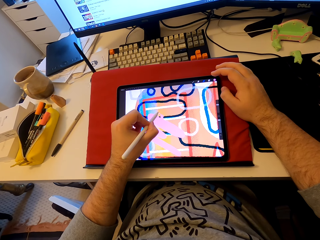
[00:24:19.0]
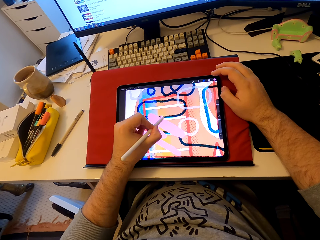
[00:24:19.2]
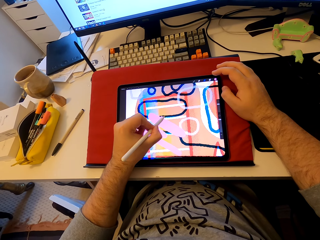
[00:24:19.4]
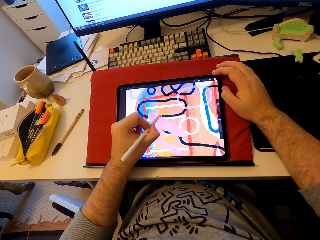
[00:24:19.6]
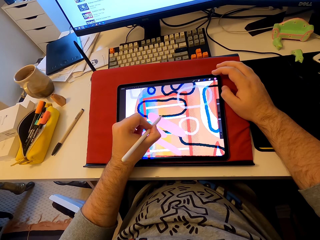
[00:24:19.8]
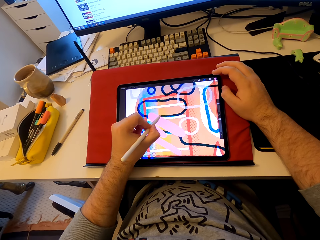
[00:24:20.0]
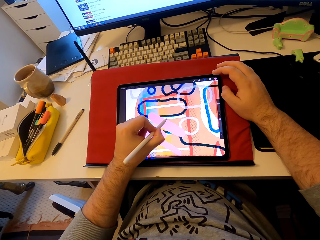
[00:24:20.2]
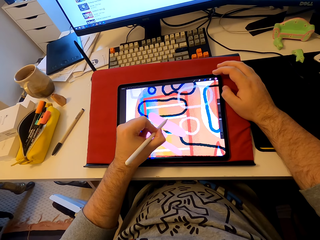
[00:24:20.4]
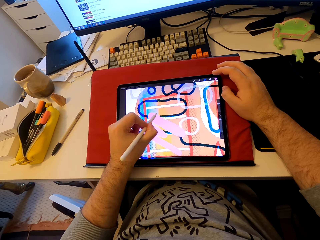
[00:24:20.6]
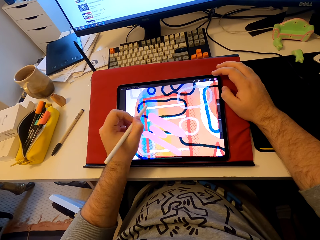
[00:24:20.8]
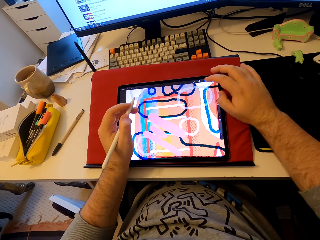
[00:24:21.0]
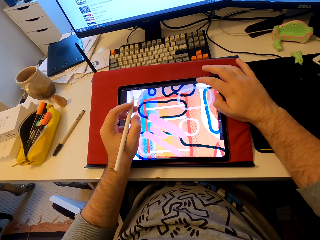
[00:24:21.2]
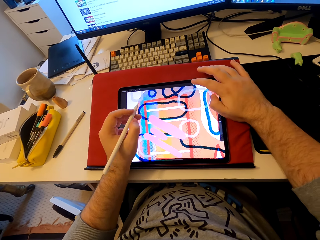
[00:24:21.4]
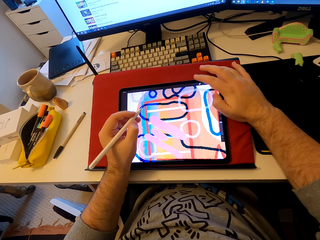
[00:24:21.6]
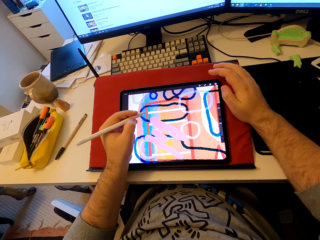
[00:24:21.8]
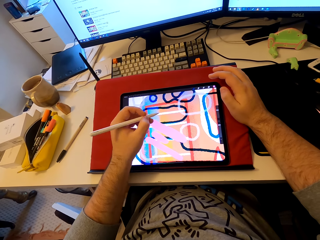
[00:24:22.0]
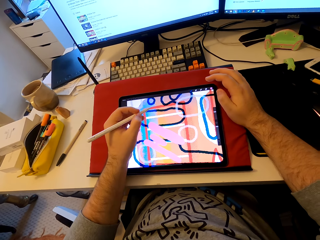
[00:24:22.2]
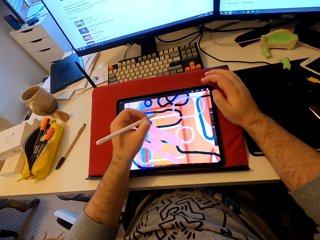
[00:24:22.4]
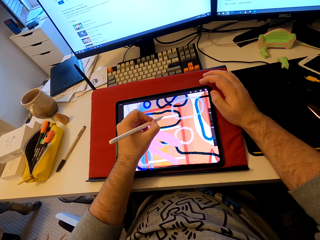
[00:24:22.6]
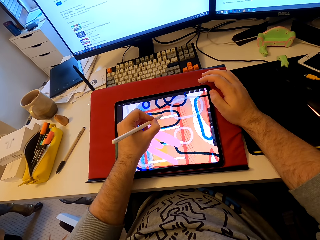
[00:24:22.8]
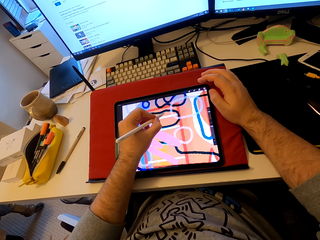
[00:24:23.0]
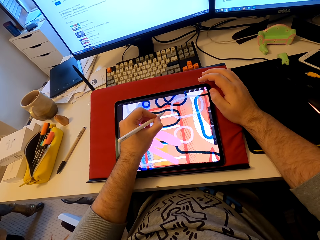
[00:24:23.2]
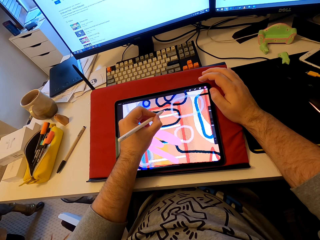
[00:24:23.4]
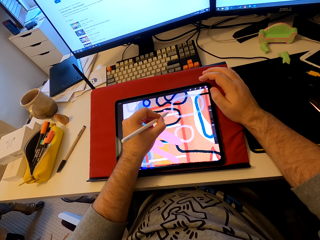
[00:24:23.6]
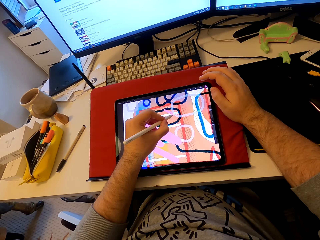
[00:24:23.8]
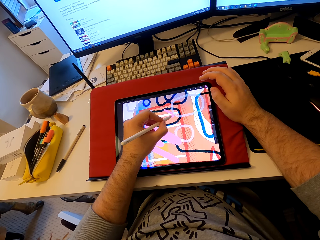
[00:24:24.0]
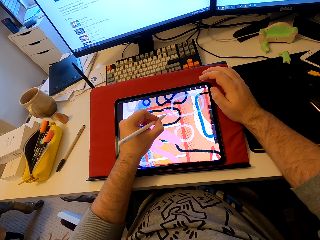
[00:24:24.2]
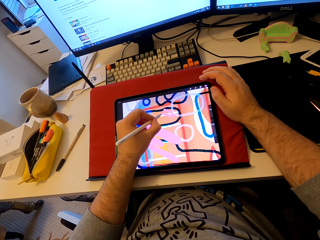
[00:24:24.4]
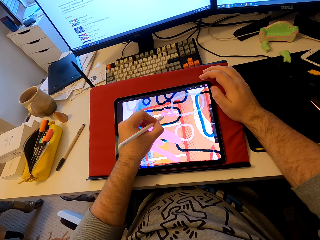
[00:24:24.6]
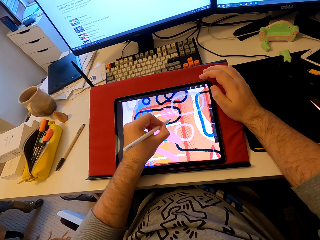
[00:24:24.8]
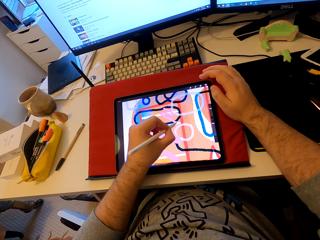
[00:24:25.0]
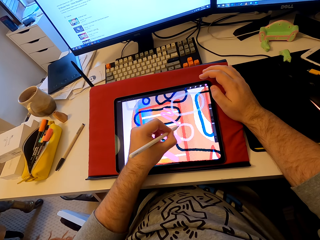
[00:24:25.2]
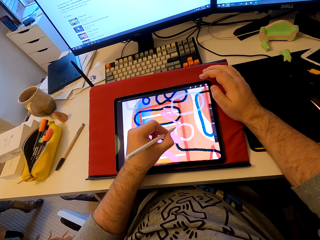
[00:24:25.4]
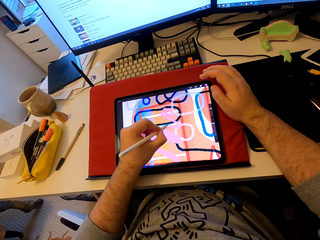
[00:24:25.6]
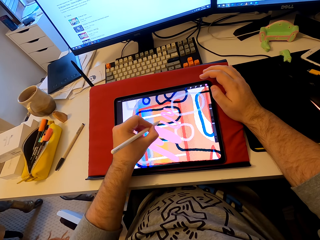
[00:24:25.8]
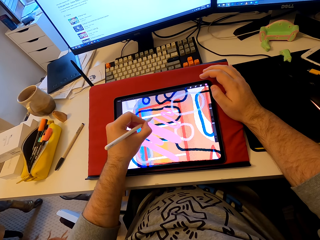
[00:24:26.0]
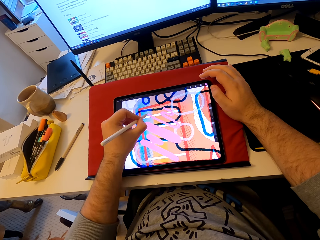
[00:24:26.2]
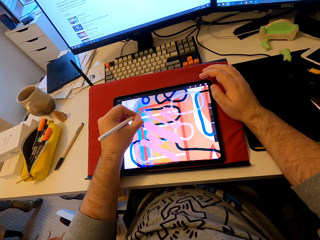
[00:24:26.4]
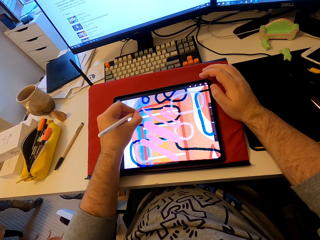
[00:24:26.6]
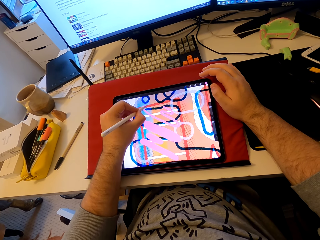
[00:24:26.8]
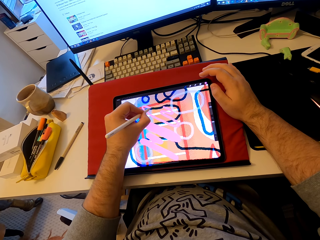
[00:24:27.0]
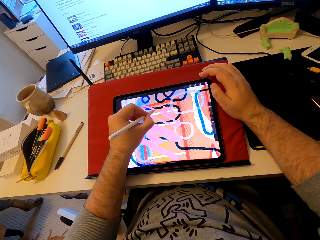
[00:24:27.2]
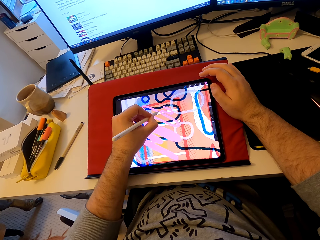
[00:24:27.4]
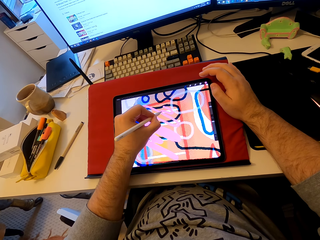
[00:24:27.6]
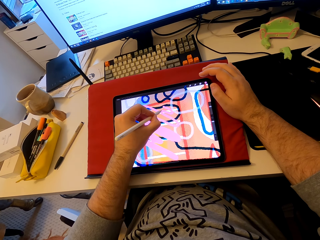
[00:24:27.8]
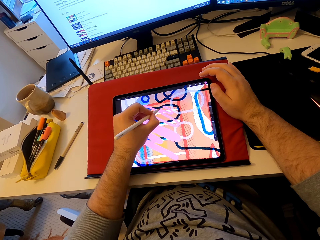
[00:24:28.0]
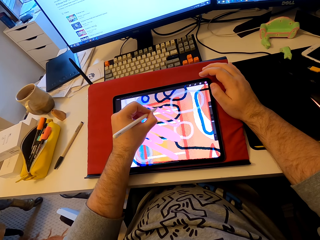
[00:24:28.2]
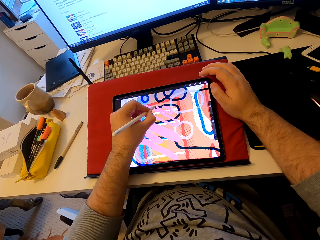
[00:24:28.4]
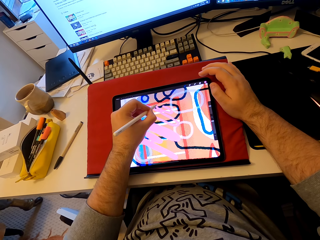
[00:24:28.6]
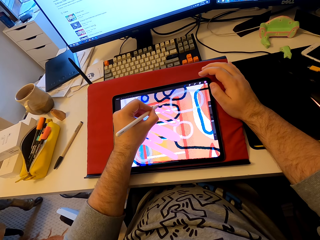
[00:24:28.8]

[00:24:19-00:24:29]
The camera wearer operates the tablet. They touch the tablet. They draw a pattern on the tablet.

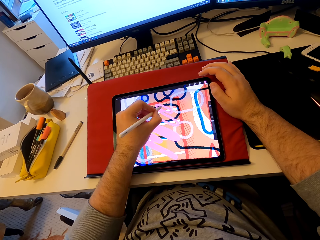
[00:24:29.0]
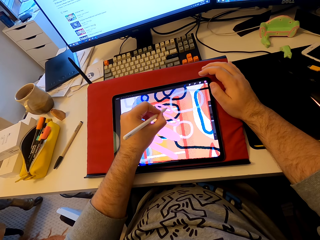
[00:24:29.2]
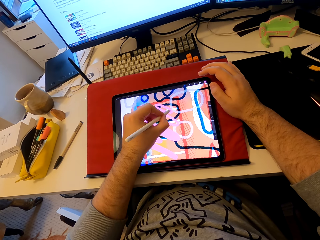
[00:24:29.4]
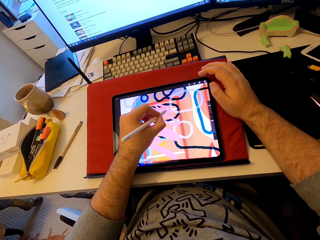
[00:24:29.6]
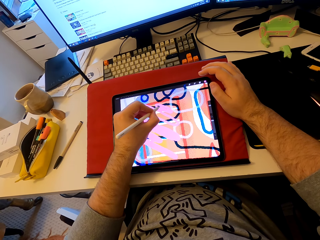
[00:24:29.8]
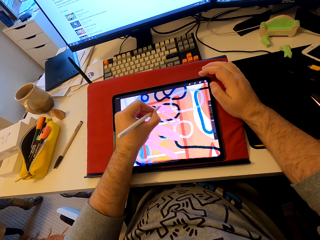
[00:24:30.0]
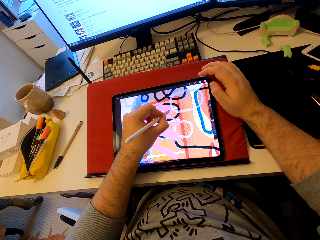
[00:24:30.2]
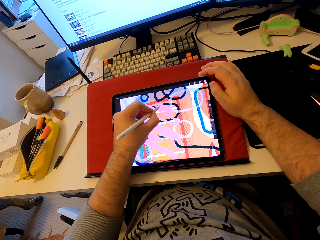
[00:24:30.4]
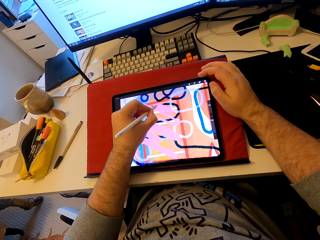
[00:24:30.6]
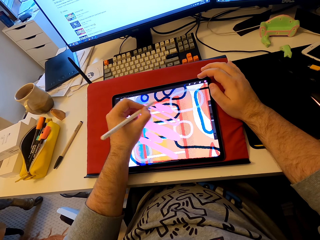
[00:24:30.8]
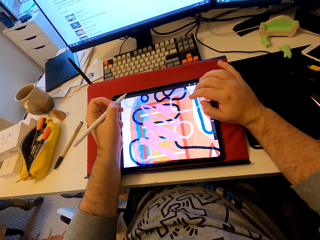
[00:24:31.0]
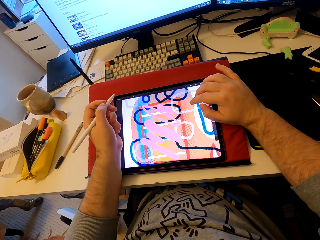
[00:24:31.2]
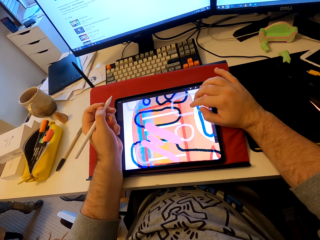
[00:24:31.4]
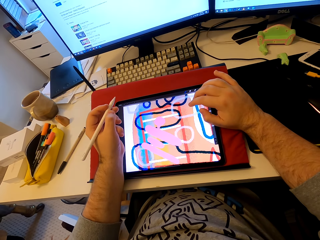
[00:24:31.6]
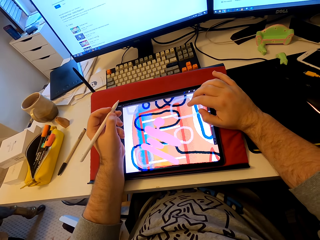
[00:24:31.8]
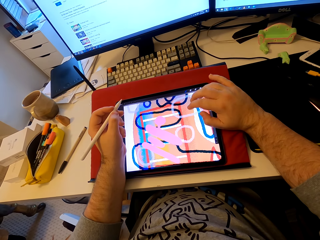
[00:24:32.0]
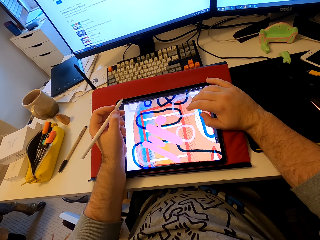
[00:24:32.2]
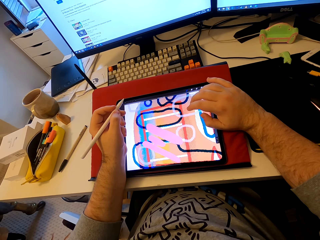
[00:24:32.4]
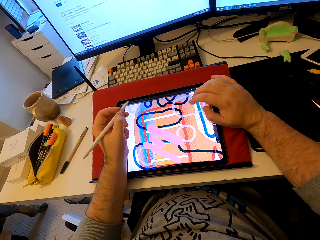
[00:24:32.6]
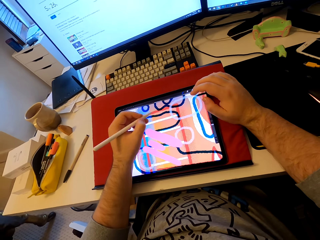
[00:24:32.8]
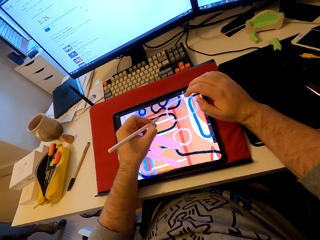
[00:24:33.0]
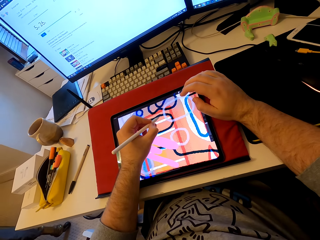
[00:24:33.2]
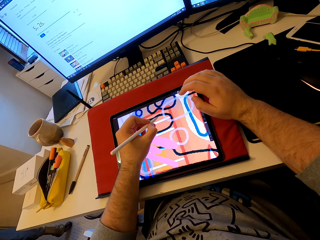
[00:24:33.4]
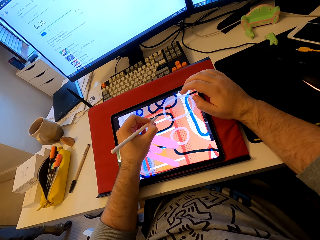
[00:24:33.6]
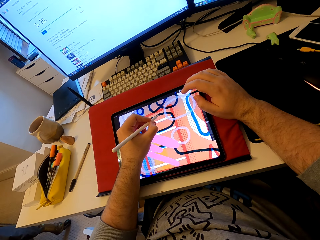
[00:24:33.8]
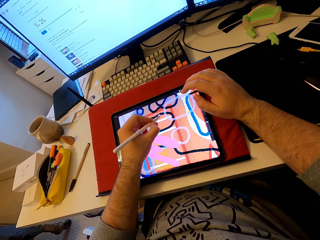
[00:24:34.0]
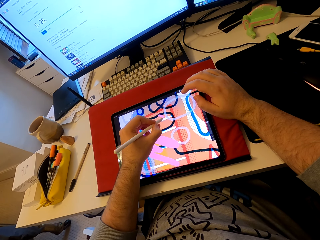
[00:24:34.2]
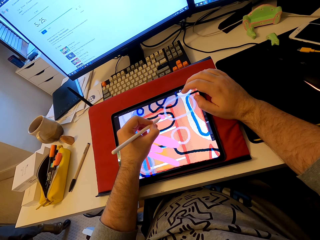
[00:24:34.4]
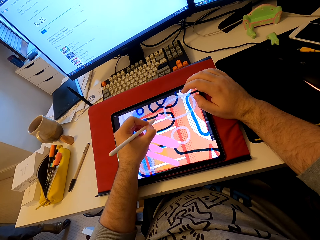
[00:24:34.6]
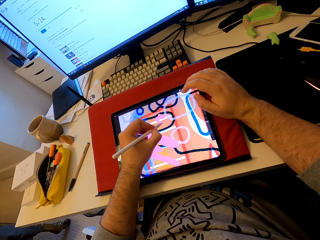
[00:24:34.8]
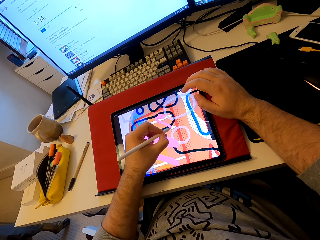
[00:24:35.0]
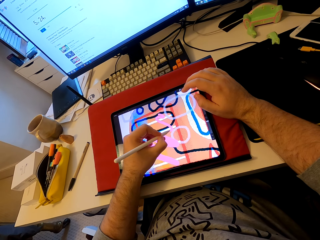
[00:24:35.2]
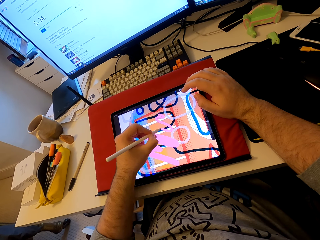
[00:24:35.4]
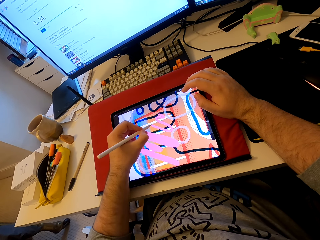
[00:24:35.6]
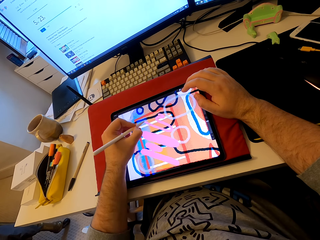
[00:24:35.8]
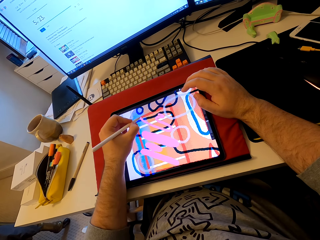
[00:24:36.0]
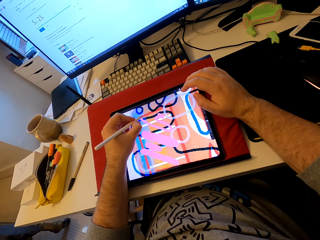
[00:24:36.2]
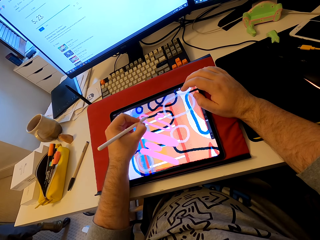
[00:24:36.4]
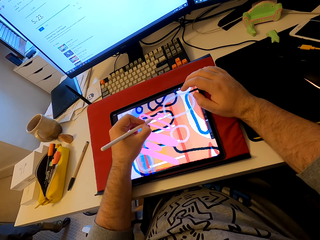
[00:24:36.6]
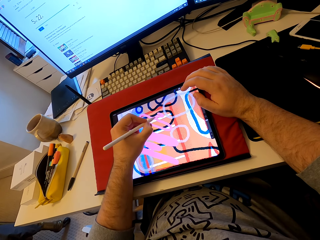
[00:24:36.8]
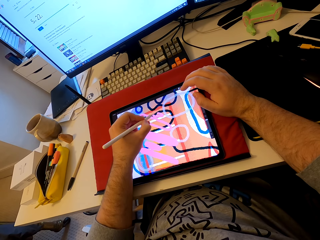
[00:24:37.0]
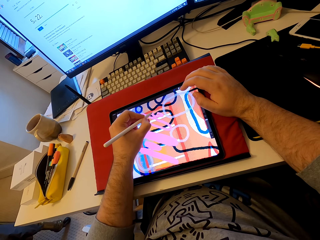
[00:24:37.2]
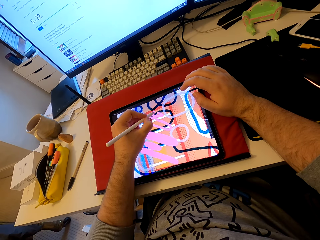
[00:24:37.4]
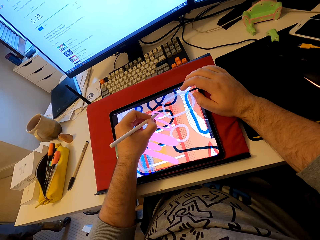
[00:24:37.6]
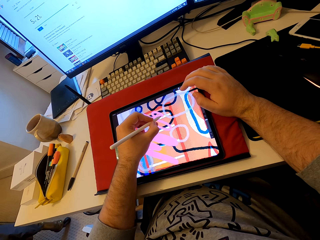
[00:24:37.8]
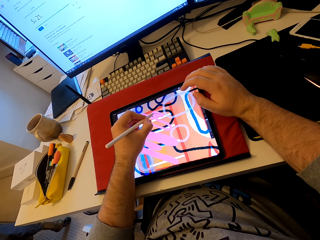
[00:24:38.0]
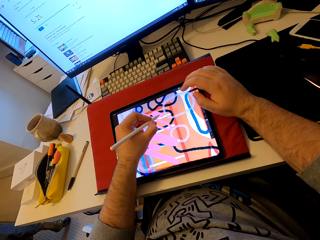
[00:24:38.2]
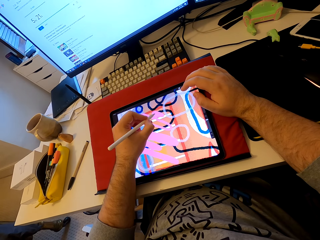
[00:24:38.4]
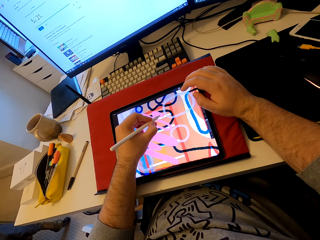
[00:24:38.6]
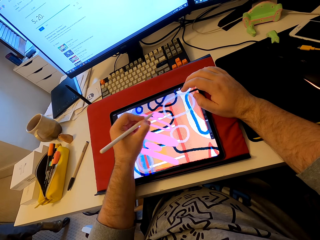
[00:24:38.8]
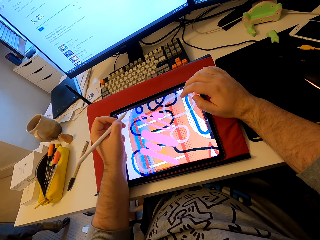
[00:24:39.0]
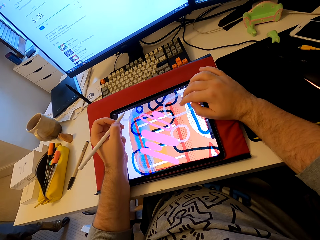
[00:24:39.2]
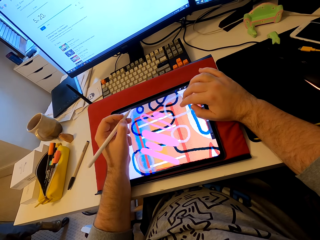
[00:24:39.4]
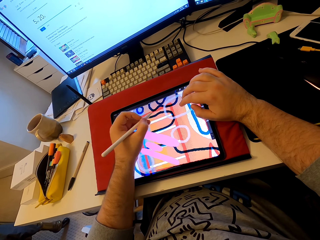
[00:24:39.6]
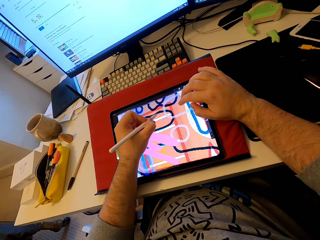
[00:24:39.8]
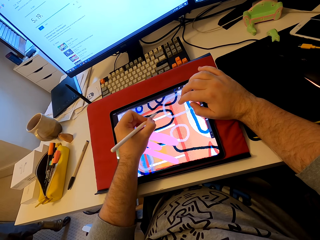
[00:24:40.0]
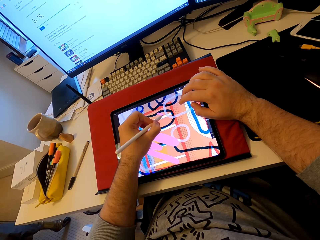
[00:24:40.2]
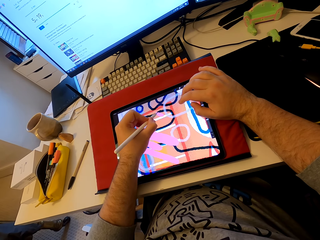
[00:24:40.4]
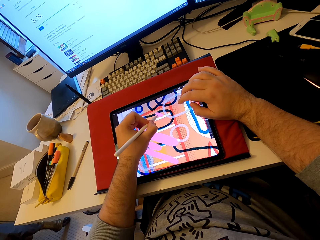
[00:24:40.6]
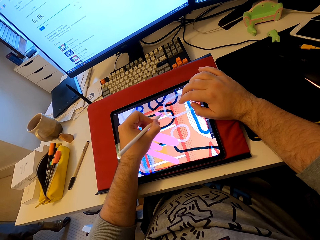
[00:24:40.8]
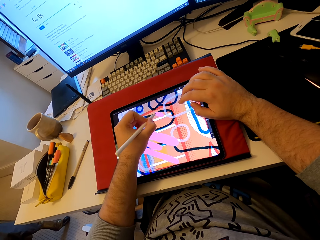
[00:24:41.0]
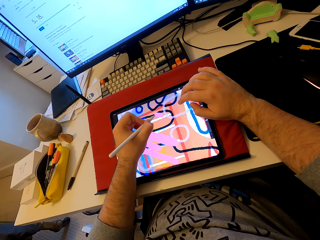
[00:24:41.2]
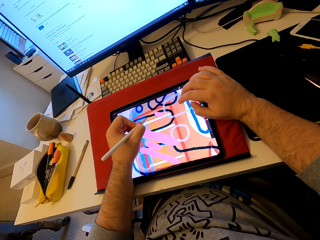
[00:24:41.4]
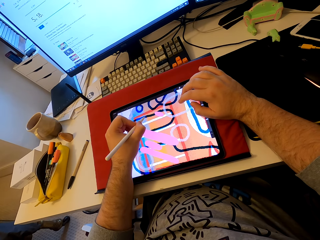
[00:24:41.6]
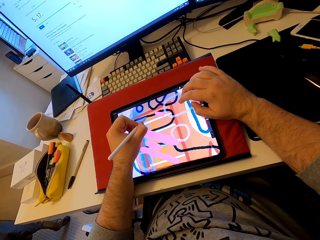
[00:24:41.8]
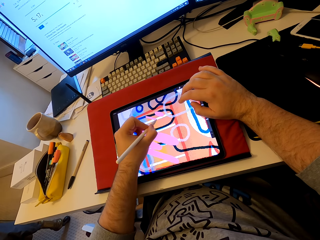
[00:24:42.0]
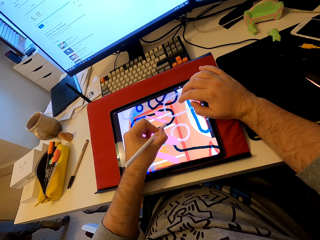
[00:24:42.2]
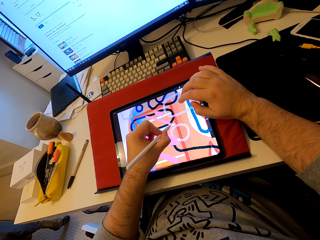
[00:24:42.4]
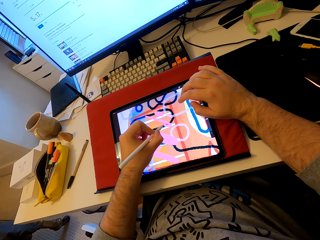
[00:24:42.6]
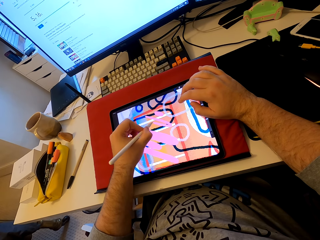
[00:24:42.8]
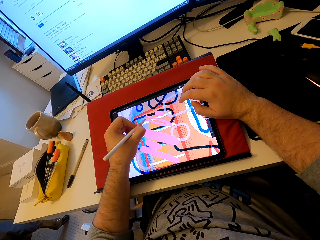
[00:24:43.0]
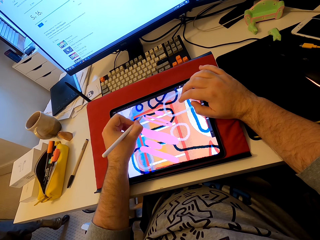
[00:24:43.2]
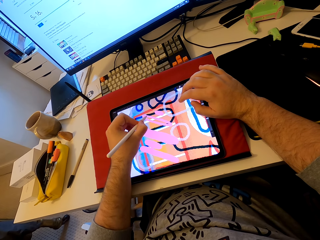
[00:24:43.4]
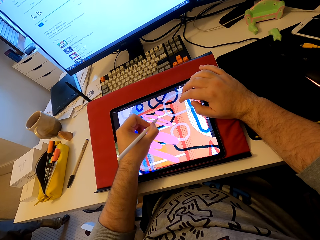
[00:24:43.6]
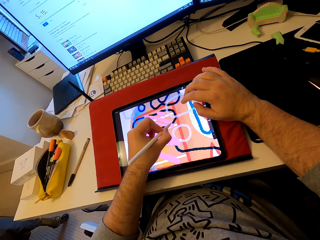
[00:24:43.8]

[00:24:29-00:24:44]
The camera wearer touches the tablet. They operate the tablet. They draw a pattern on the tablet. They touch the tablet. They draw in the tablet.
